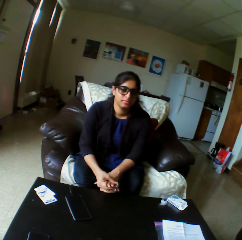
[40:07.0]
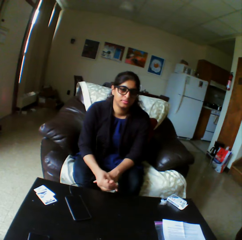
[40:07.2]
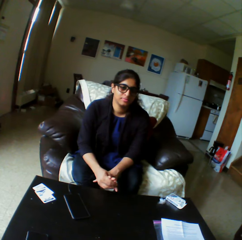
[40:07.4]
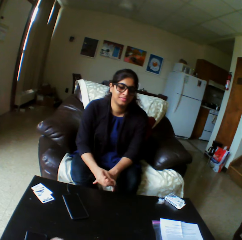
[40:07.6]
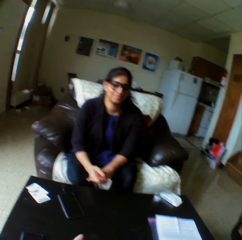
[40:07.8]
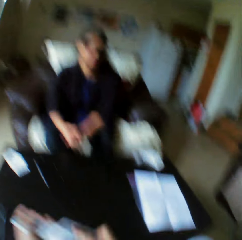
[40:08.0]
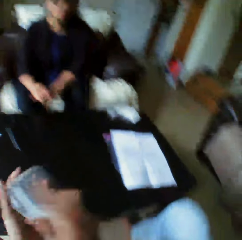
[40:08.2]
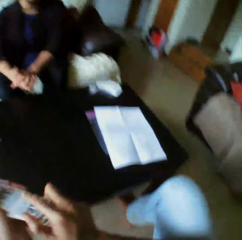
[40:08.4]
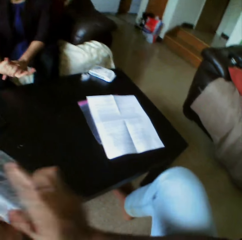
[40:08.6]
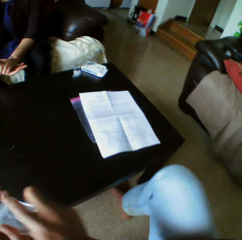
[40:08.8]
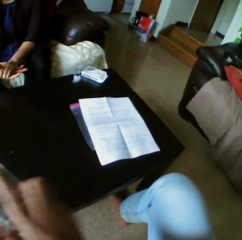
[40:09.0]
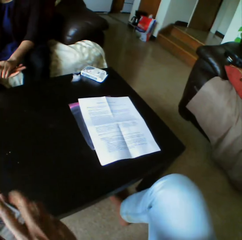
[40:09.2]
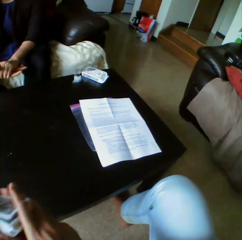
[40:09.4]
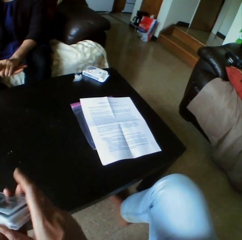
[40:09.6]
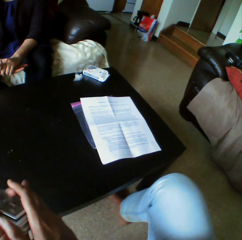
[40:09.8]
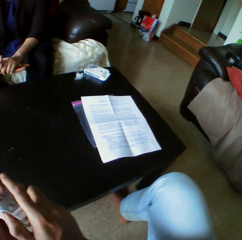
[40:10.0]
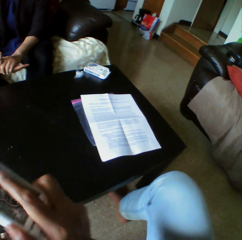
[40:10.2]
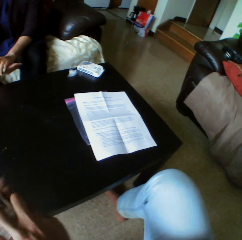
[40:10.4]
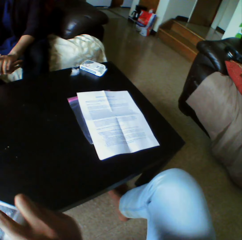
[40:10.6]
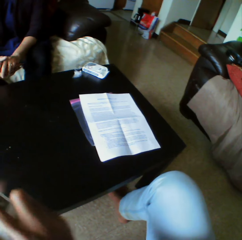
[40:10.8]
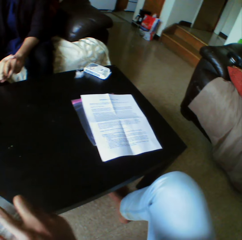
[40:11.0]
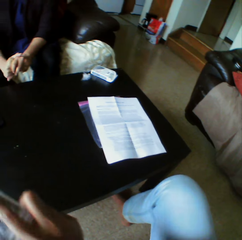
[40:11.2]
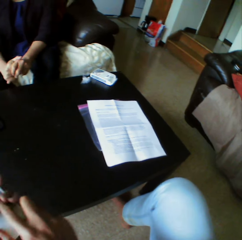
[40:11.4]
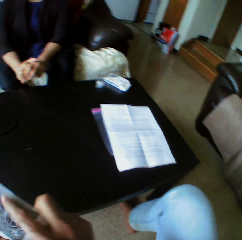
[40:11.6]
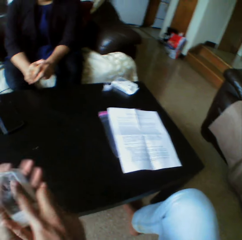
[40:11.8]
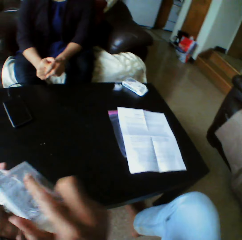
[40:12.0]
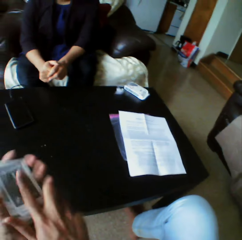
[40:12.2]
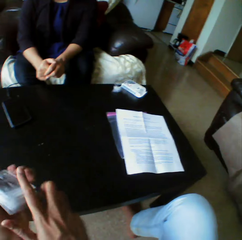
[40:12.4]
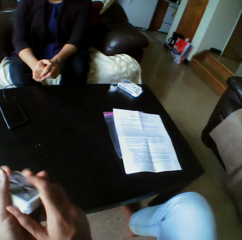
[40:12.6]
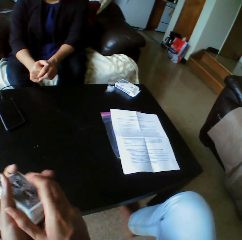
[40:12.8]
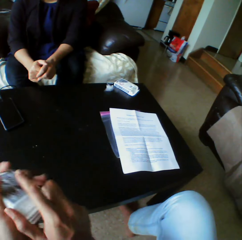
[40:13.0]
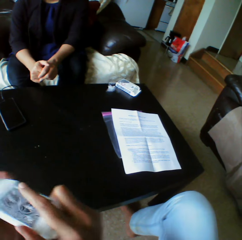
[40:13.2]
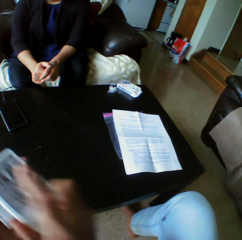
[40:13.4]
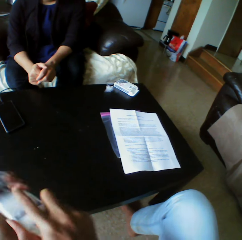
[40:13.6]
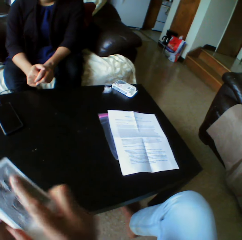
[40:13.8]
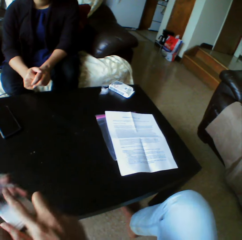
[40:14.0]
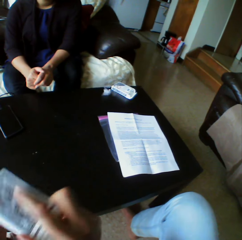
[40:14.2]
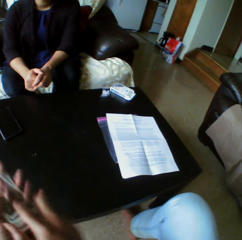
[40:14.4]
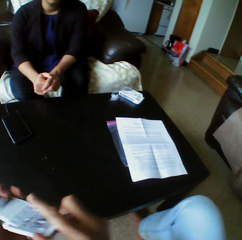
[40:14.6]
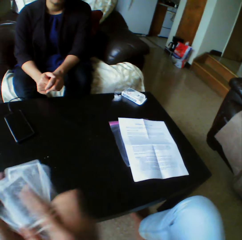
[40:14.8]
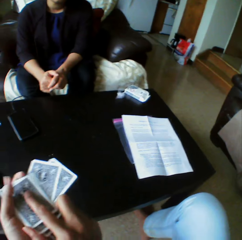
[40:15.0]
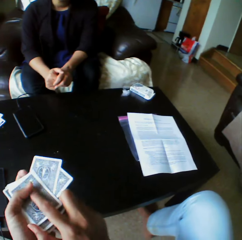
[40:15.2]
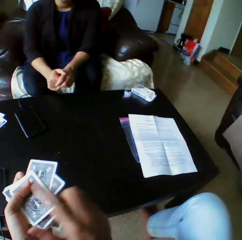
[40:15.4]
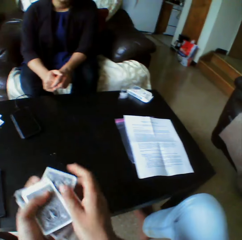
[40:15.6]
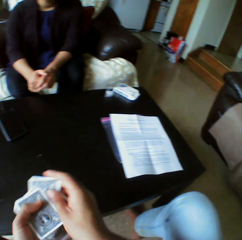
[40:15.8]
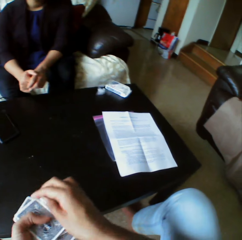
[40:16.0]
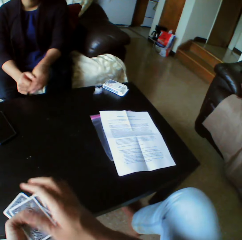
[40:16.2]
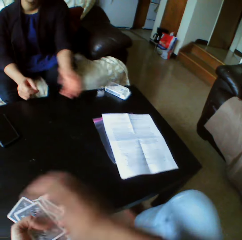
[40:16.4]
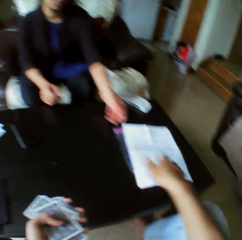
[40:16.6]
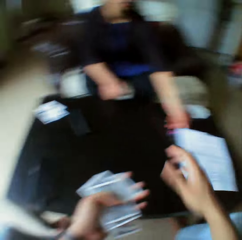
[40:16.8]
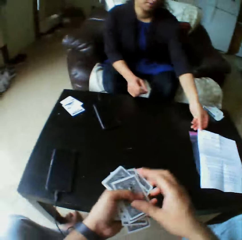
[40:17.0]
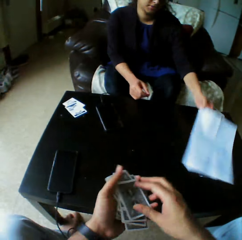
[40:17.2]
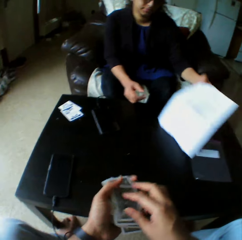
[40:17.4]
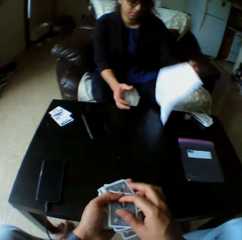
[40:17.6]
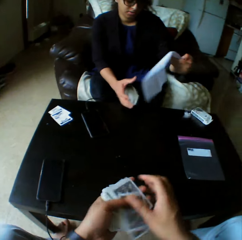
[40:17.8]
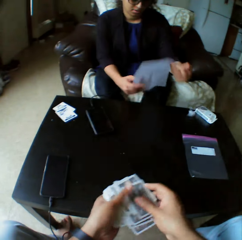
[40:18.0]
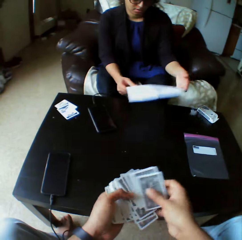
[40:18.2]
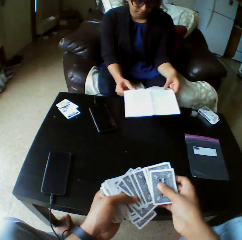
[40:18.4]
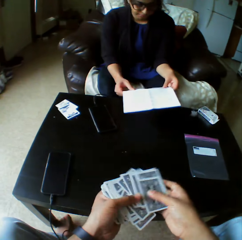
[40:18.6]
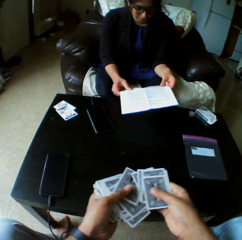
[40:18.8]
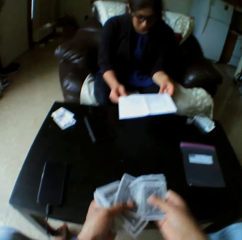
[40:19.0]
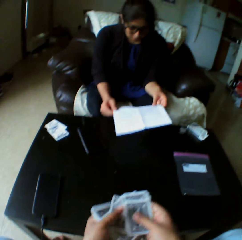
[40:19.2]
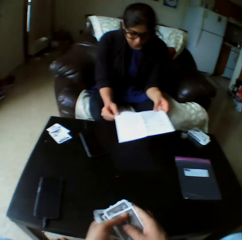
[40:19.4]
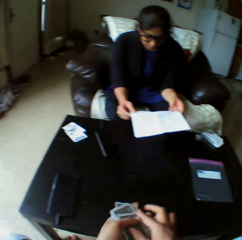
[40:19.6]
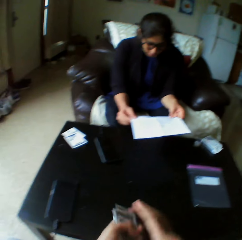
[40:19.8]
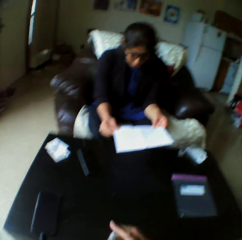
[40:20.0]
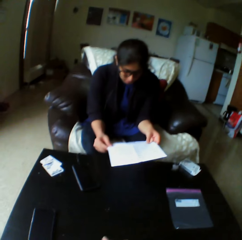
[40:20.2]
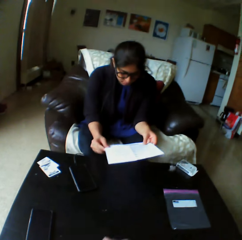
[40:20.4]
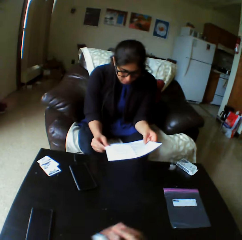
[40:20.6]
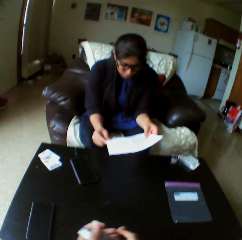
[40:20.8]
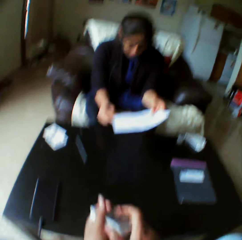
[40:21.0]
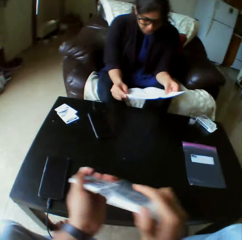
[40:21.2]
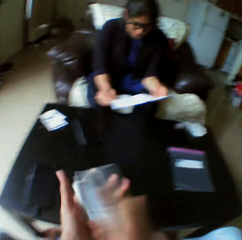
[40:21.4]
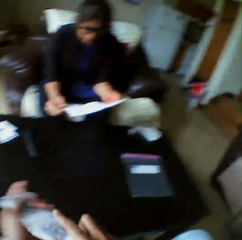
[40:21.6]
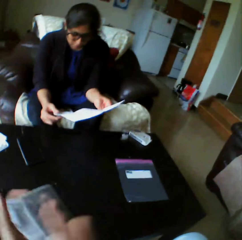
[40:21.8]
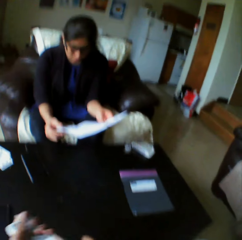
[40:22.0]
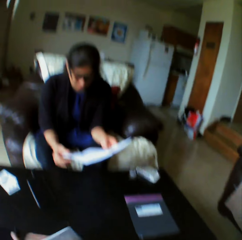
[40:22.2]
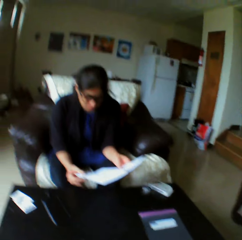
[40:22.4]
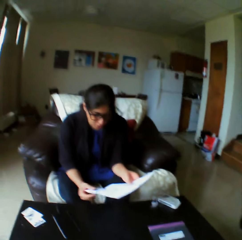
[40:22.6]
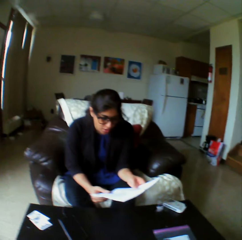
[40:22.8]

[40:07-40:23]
The camera wearer arranges the play cards. They shuffle the cards with both hands. A woman picks the paper from the table with the left hand. The woman reads the paper in both hands.

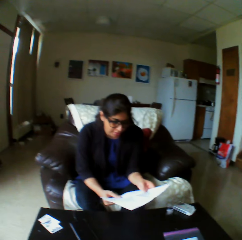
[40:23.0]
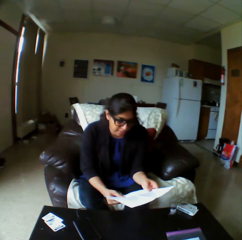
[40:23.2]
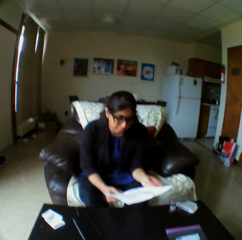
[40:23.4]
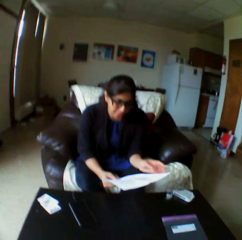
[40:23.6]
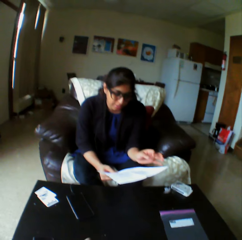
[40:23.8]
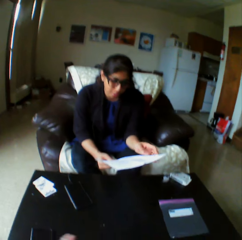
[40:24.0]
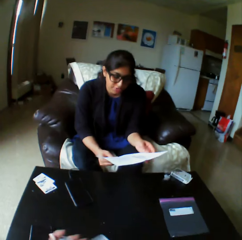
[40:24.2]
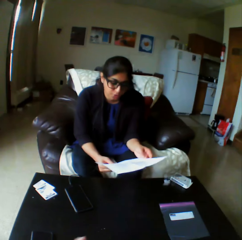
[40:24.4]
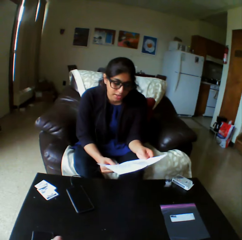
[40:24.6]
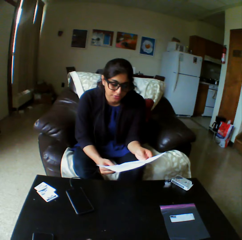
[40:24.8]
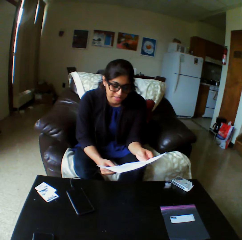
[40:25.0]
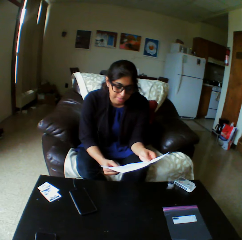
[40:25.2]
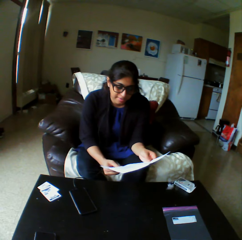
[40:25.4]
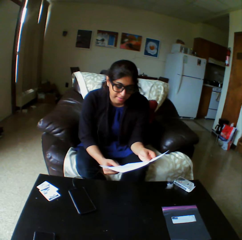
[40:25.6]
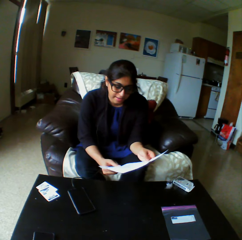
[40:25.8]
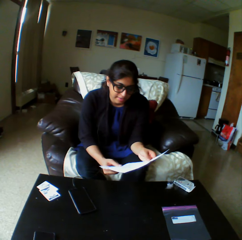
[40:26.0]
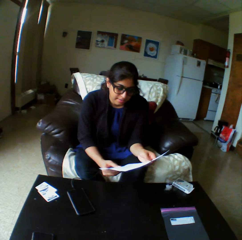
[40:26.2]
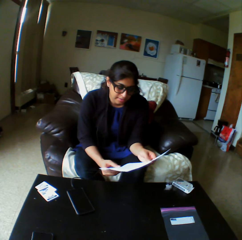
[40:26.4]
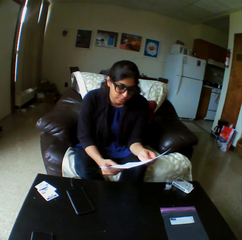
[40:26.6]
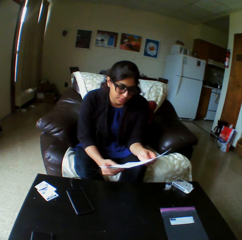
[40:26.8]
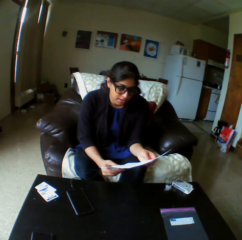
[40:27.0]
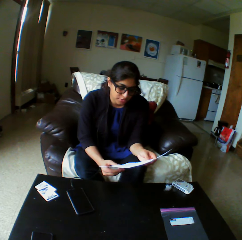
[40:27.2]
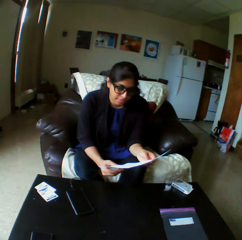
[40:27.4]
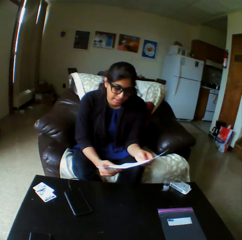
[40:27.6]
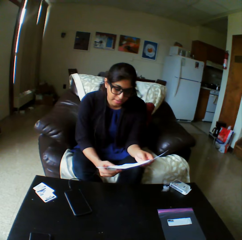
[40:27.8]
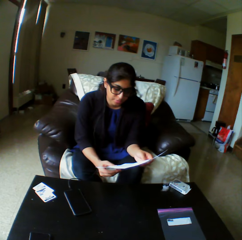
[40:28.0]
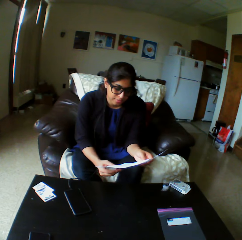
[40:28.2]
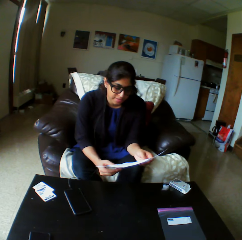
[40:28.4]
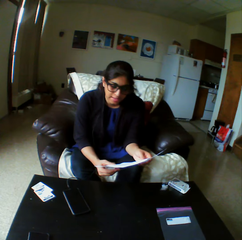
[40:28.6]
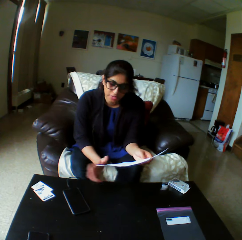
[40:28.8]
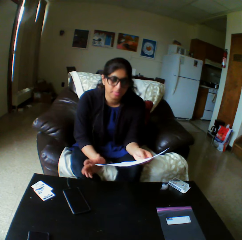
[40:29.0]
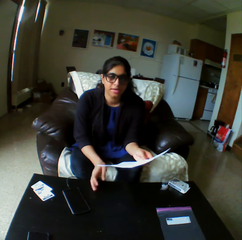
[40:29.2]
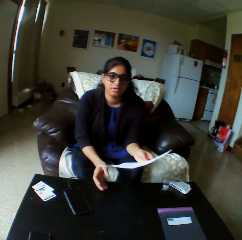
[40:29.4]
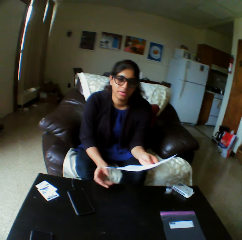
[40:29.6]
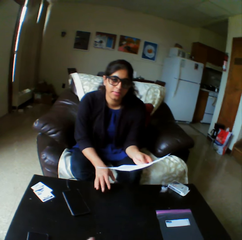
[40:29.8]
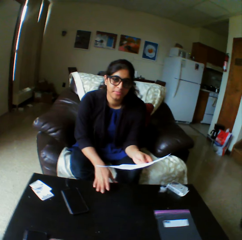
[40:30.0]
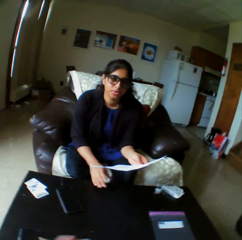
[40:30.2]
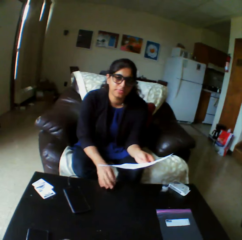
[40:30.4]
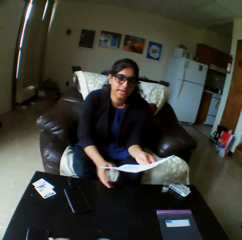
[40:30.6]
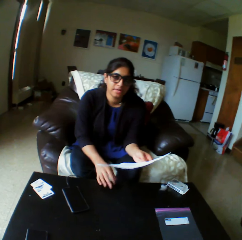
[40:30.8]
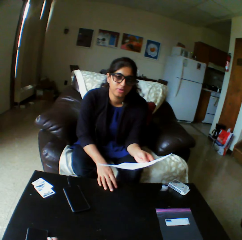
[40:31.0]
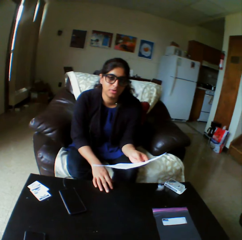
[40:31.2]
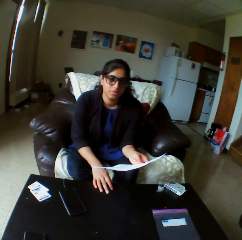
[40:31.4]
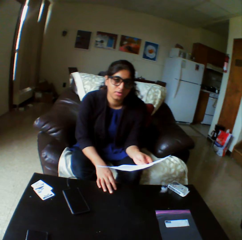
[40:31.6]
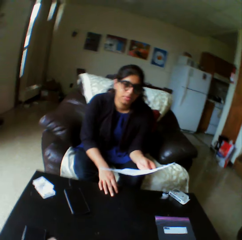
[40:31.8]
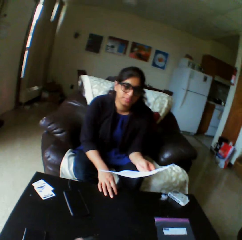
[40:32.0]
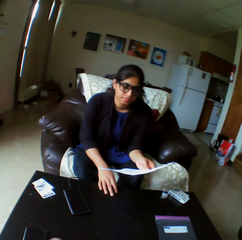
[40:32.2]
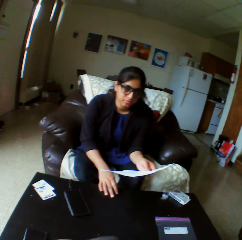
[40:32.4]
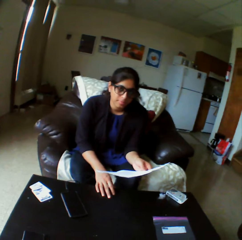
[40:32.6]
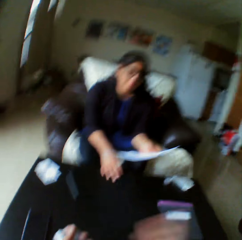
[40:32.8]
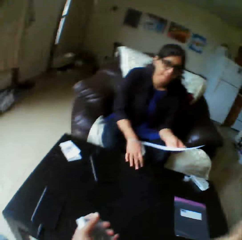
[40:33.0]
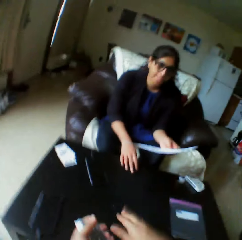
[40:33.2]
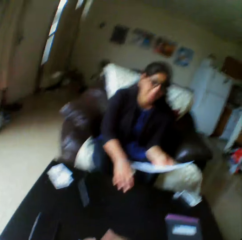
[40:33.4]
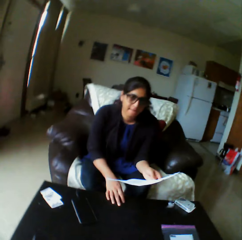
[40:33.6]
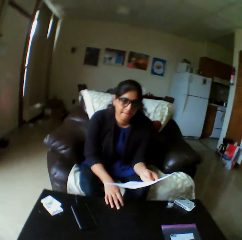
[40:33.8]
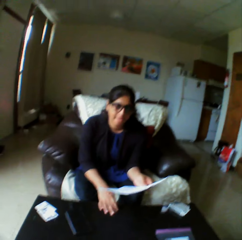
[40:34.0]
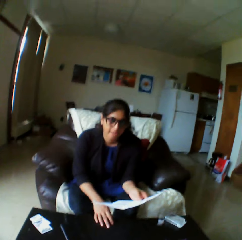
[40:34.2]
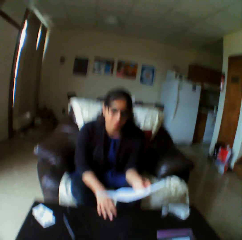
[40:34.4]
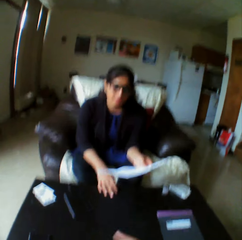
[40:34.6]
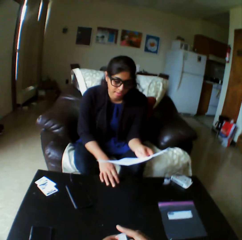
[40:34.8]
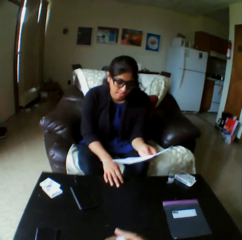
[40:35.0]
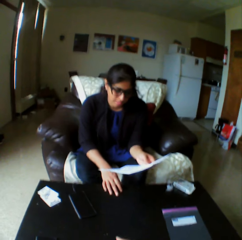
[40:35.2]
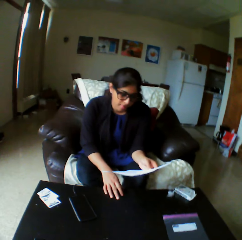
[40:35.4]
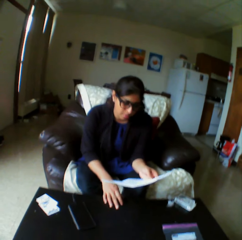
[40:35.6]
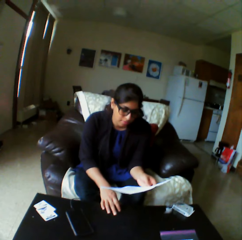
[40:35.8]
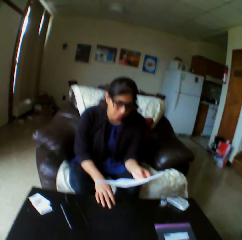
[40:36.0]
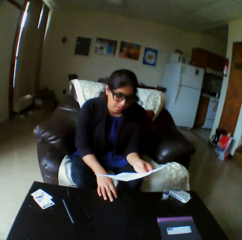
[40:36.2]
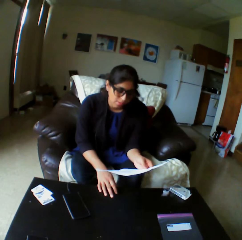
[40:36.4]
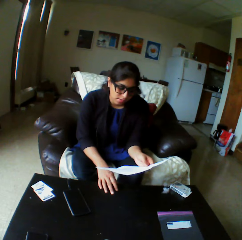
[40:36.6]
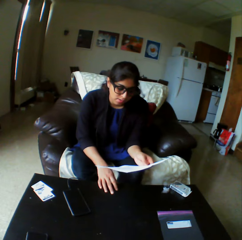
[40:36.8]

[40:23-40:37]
A lady communicates with the camera wearer. The lady taps her hand on the table.
